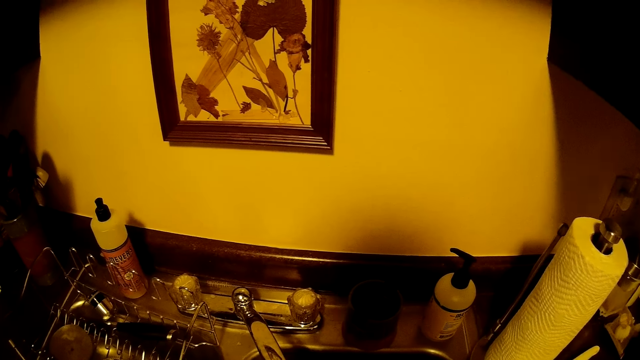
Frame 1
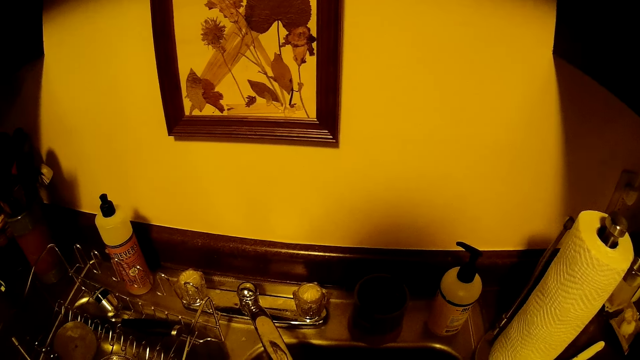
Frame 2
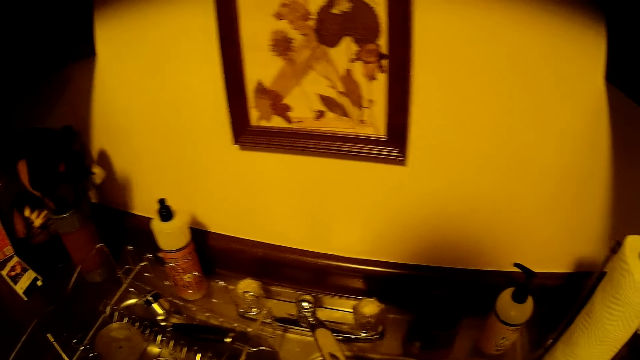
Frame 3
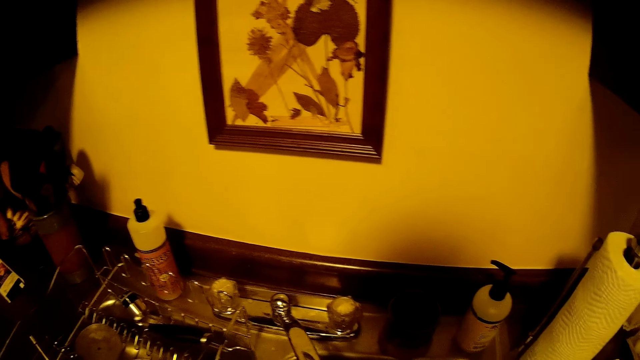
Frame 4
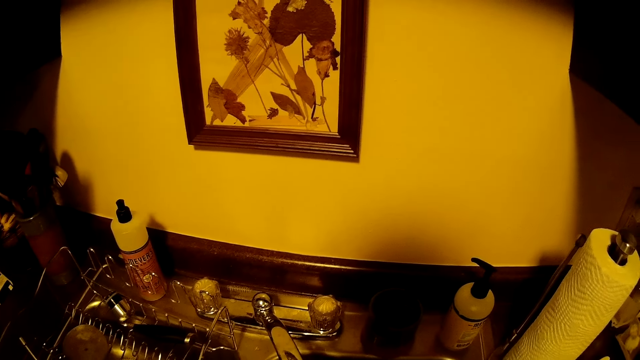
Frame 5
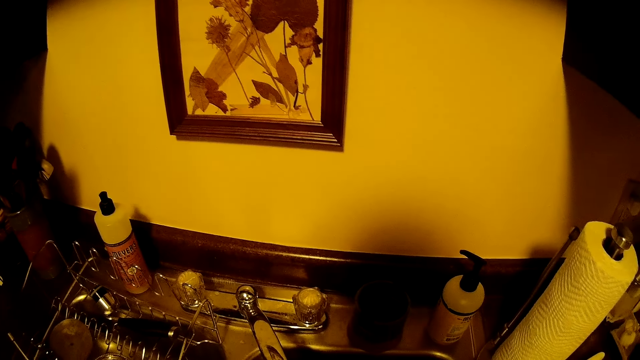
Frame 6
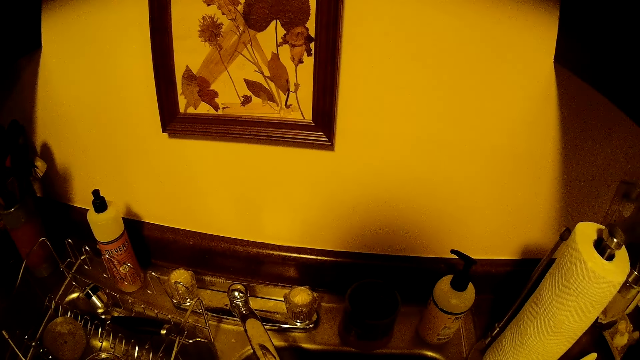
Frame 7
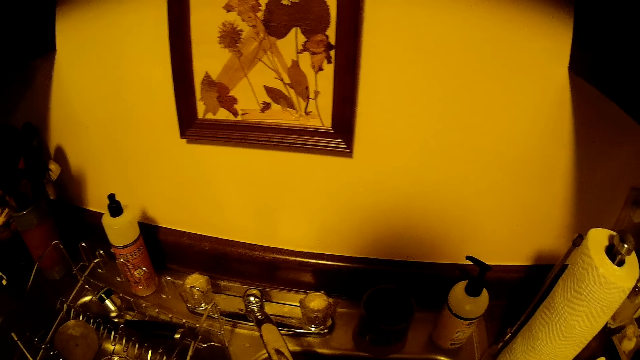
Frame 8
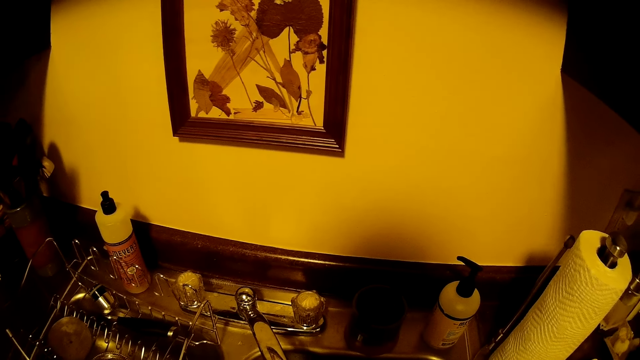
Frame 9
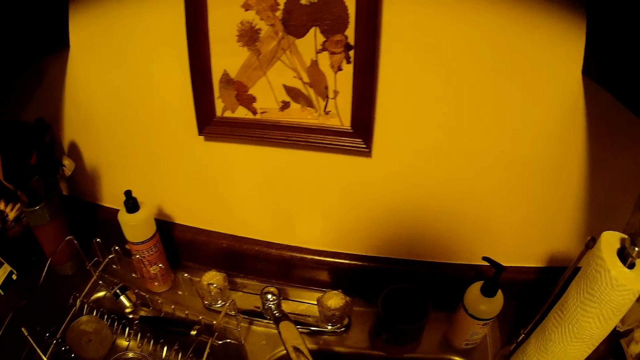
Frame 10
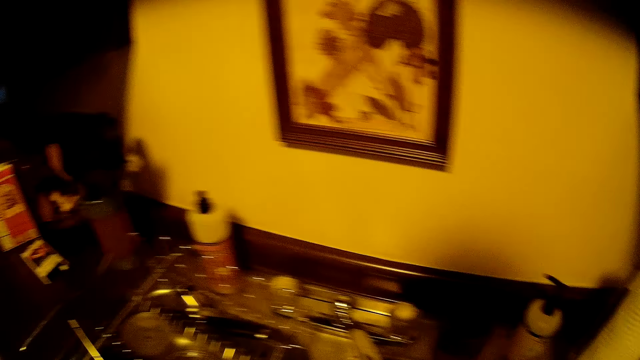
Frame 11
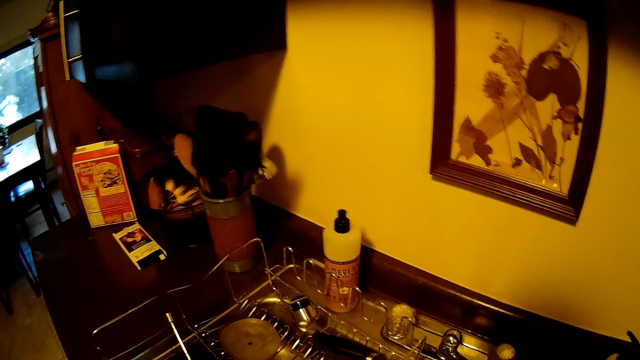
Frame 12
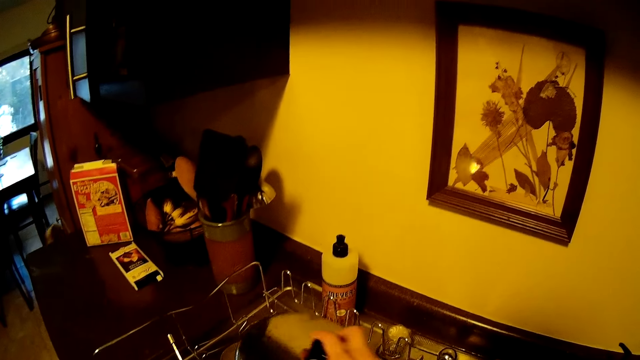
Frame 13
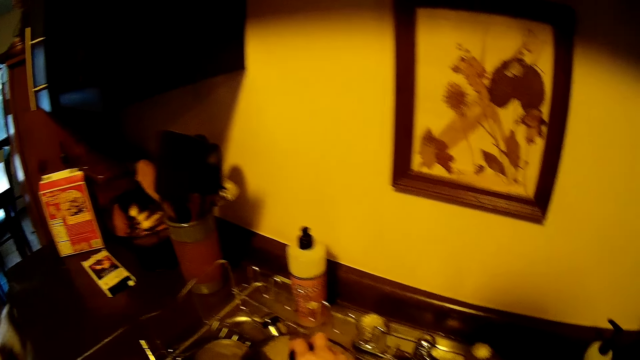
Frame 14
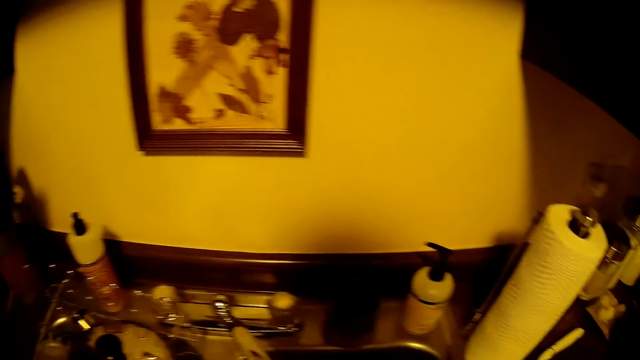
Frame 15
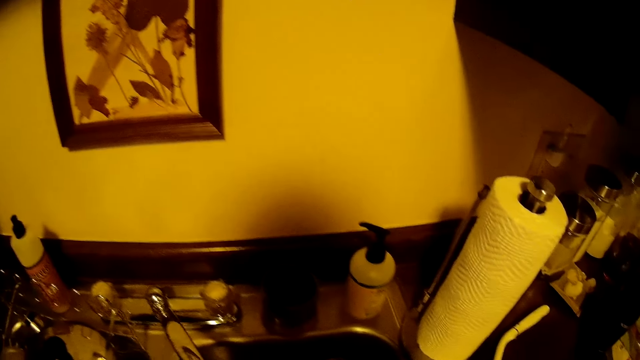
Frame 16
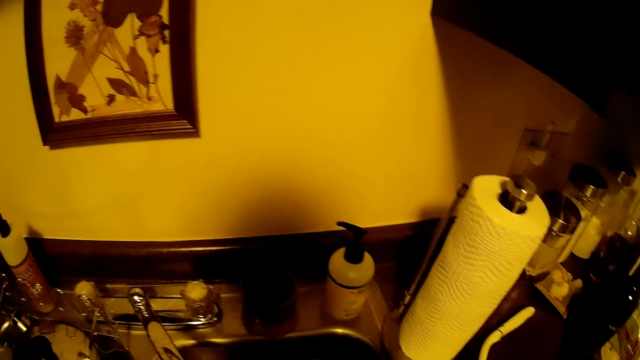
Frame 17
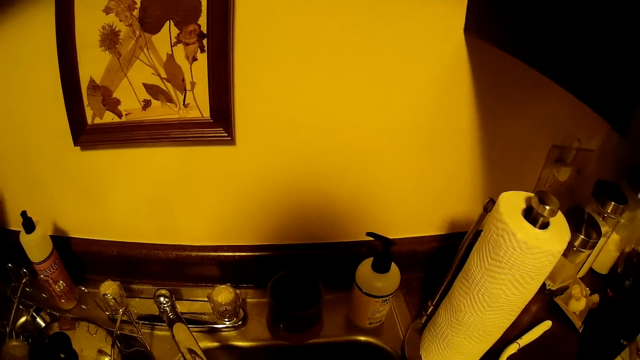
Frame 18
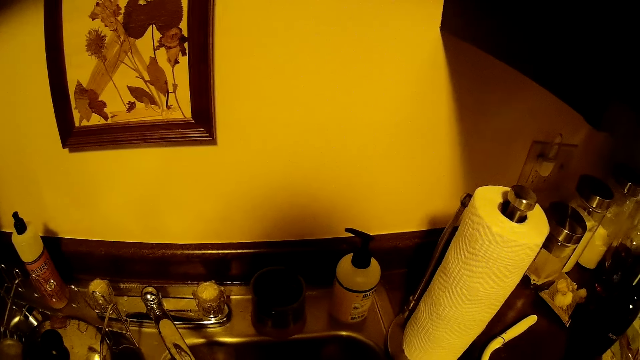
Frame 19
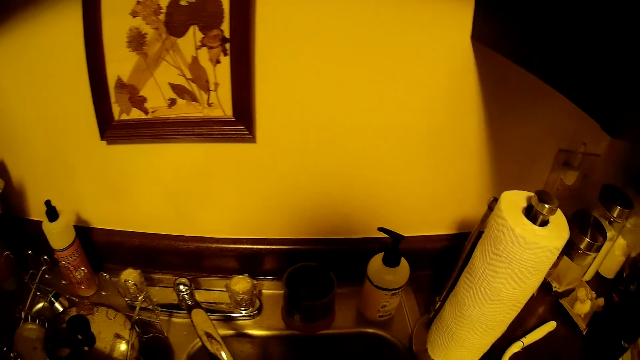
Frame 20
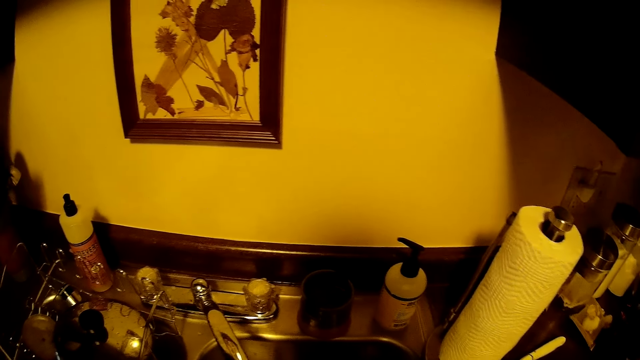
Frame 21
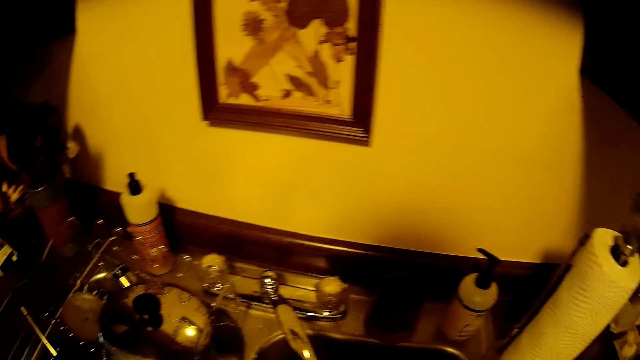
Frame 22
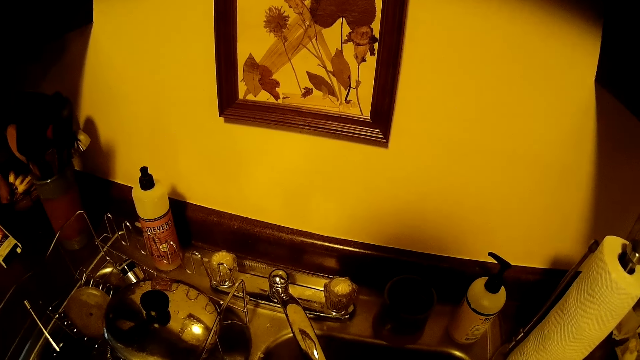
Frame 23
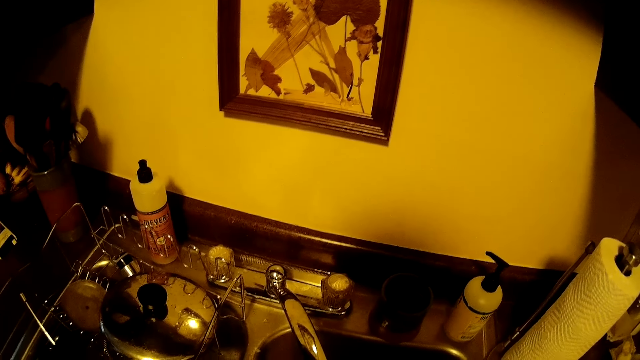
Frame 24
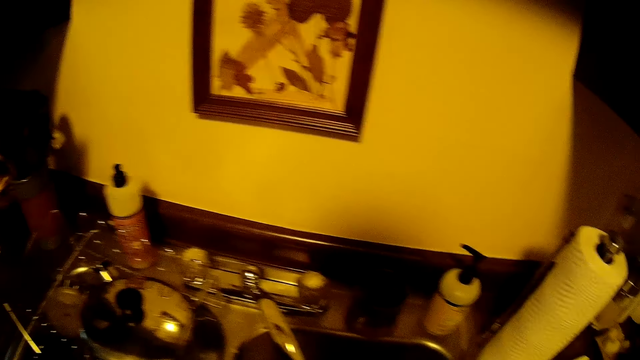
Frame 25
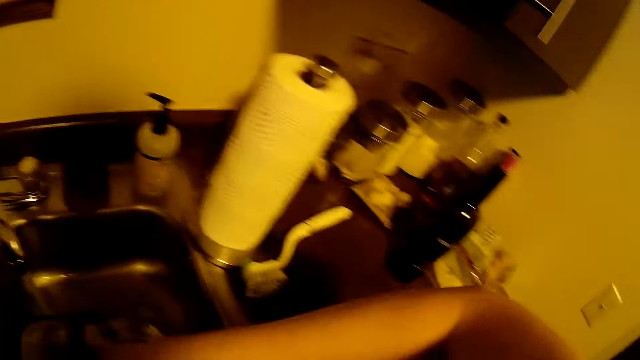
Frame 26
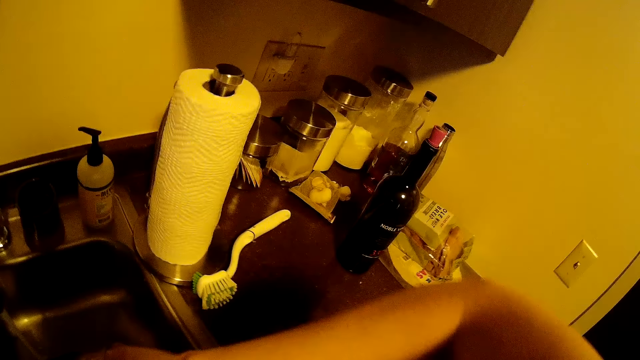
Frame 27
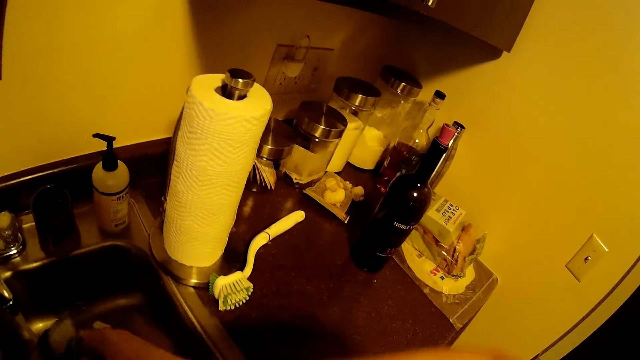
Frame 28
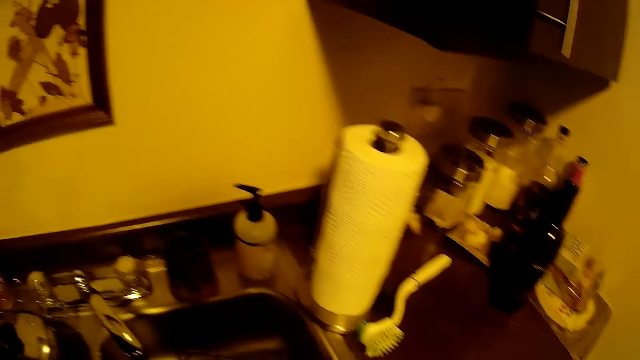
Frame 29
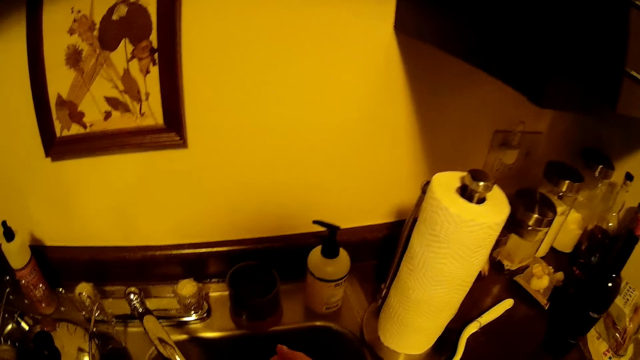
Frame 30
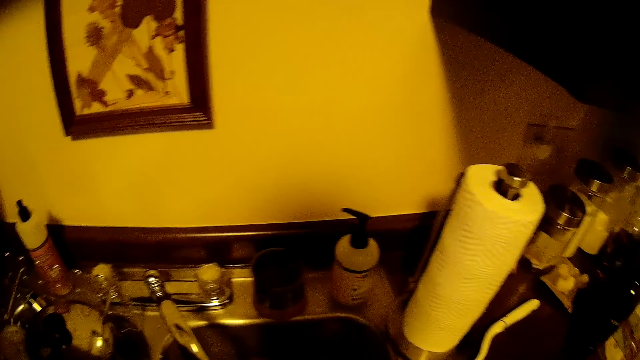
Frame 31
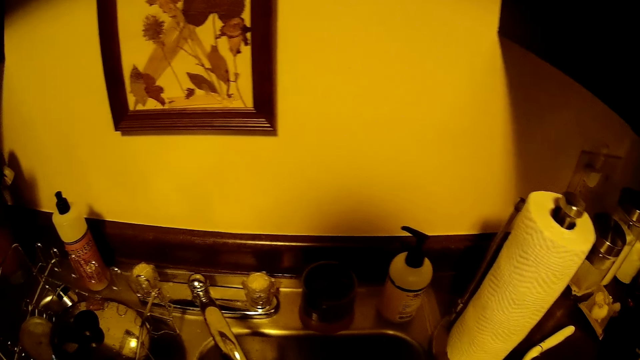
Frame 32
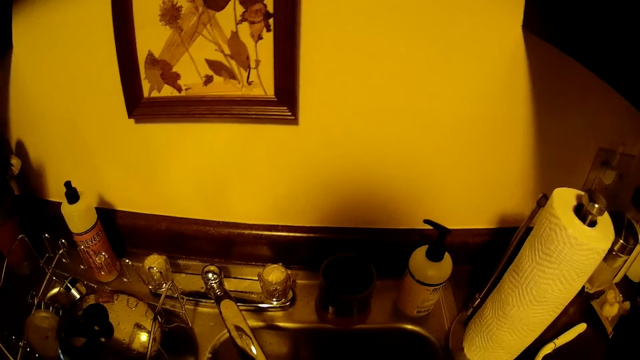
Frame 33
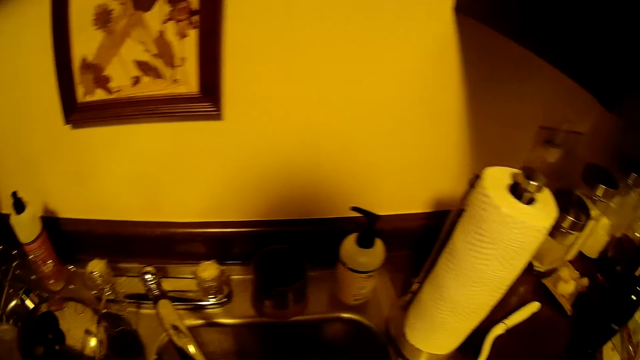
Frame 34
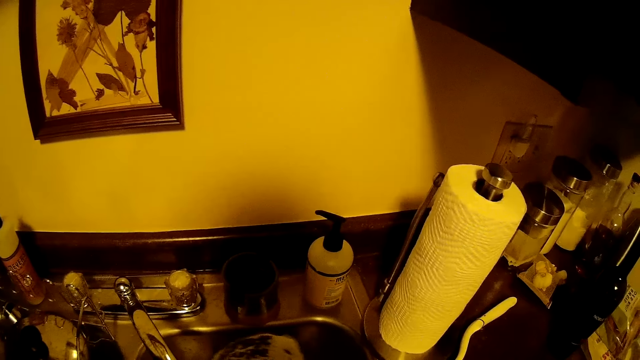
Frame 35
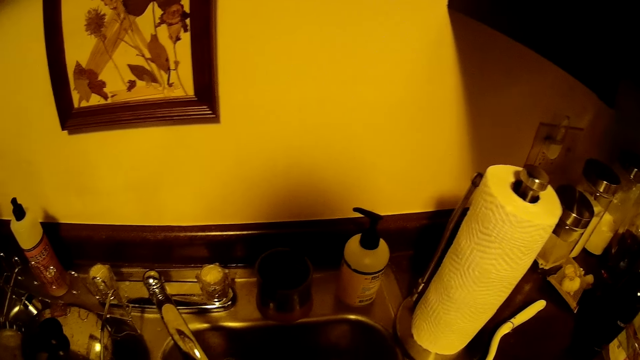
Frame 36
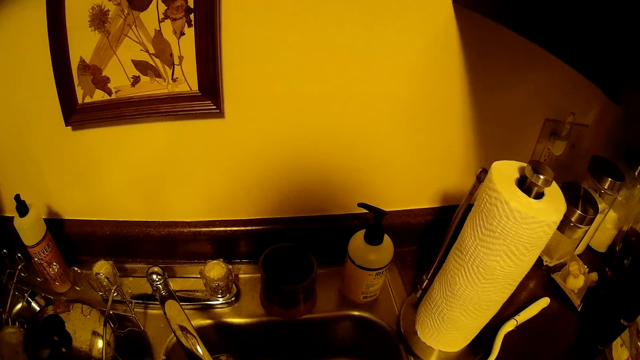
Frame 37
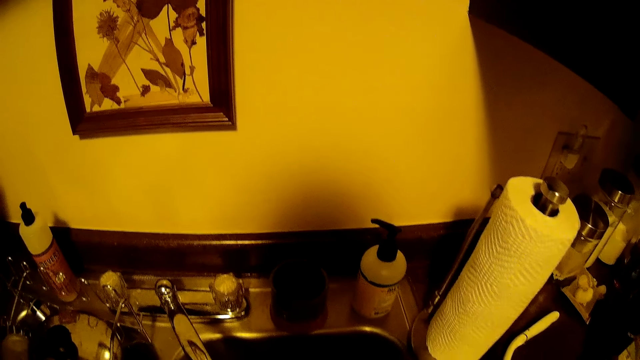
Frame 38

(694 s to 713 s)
The camera wearer drops a bowl into the rack with her right hand. The dog walks toward the camera wearer. The camera wearer places a lid on the utensils rack. She does something. She washes a pot with her right hand.

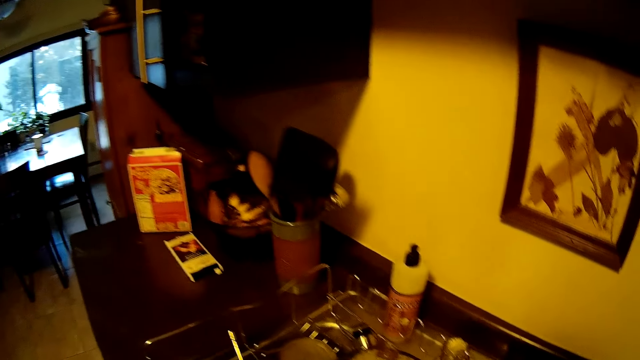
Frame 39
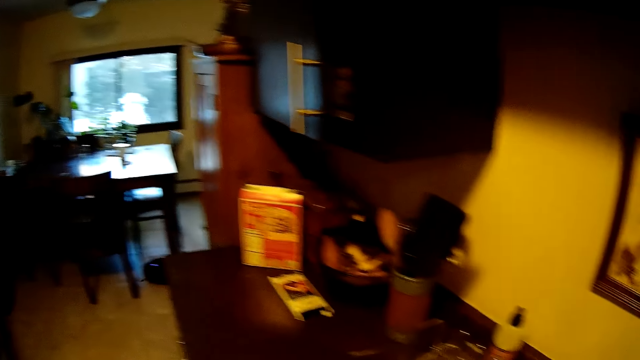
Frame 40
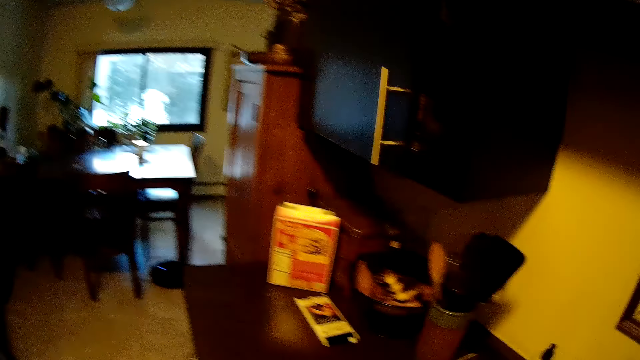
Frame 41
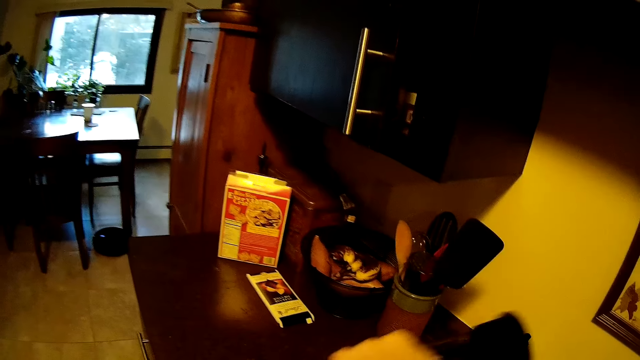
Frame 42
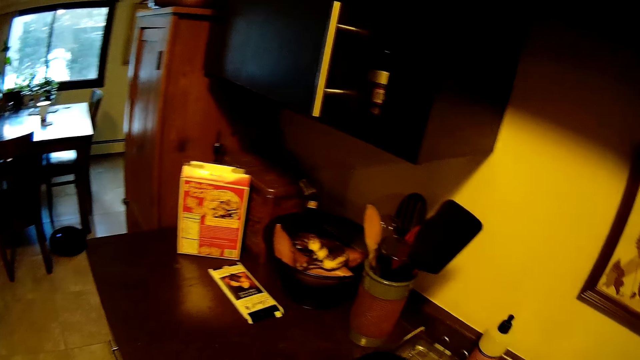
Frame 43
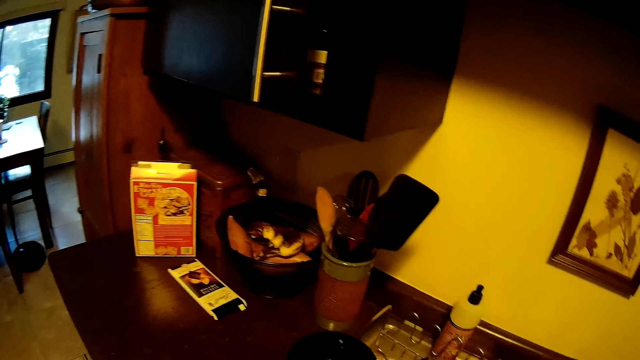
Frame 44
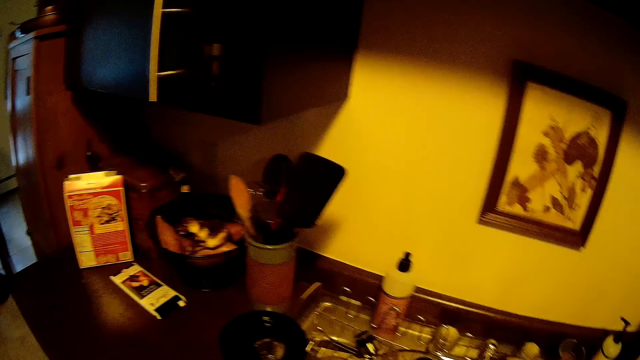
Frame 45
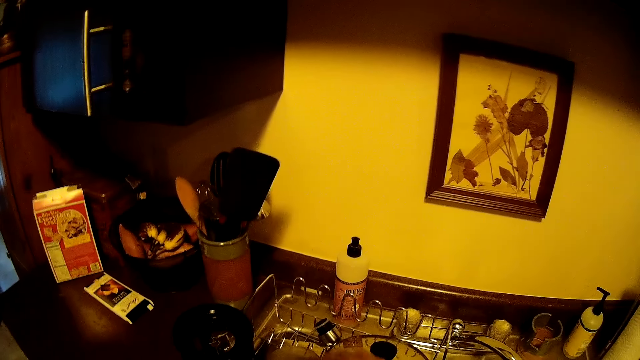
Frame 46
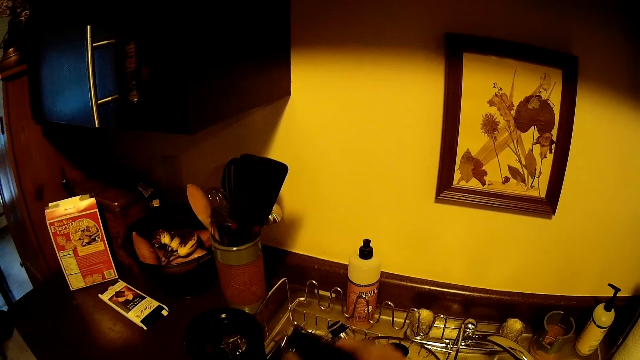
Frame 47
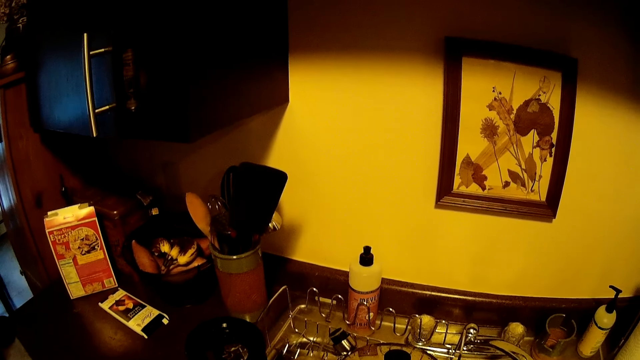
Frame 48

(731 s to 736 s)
The camera wearer drops the pot beside the sink on the counter top with her left hand. She adjusts the plastic on the rod with her right hand.
